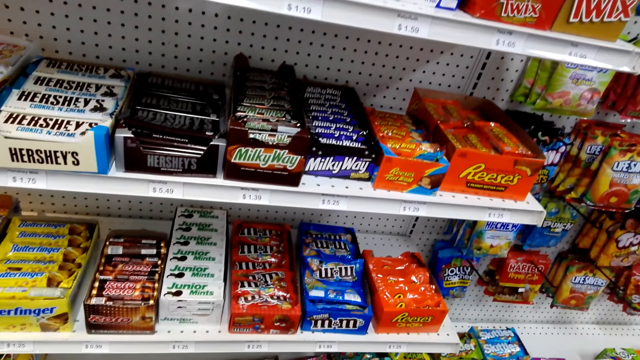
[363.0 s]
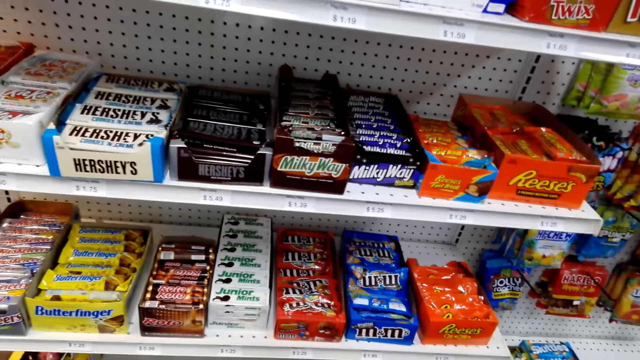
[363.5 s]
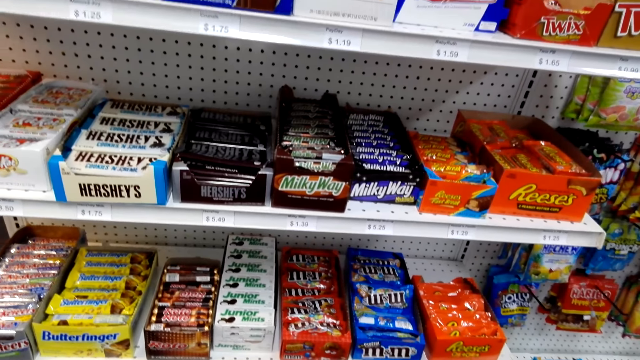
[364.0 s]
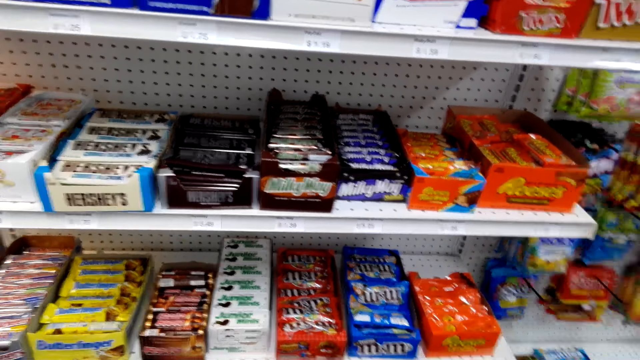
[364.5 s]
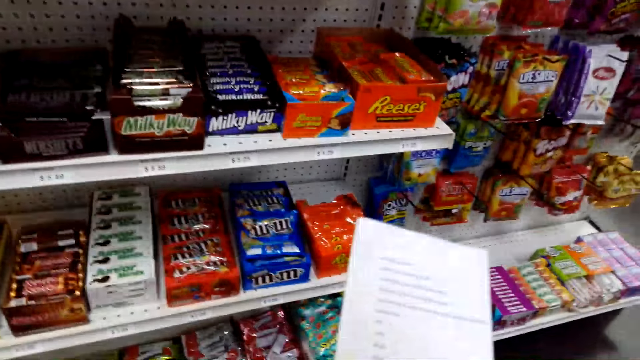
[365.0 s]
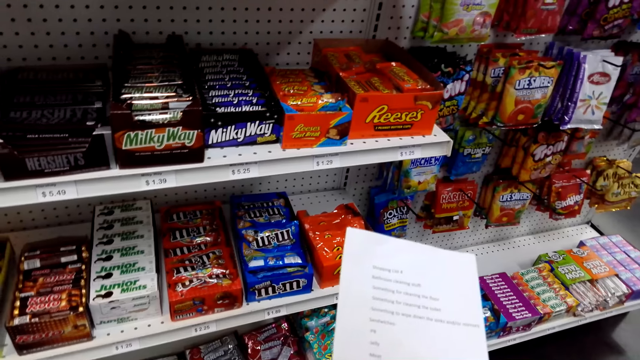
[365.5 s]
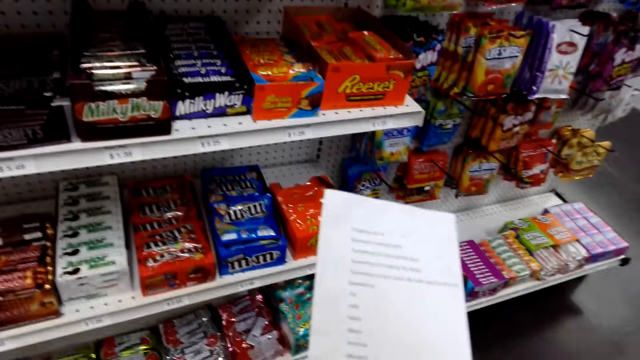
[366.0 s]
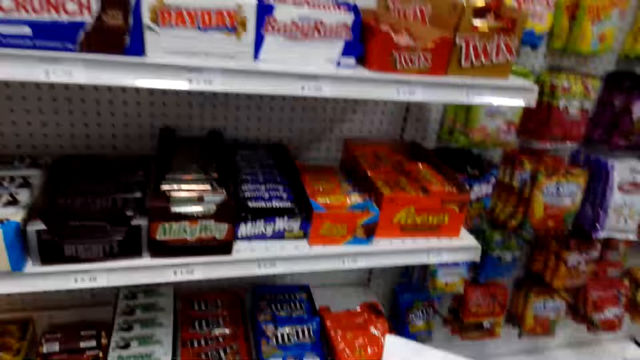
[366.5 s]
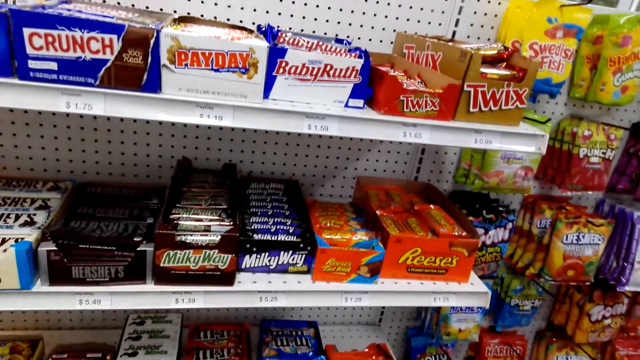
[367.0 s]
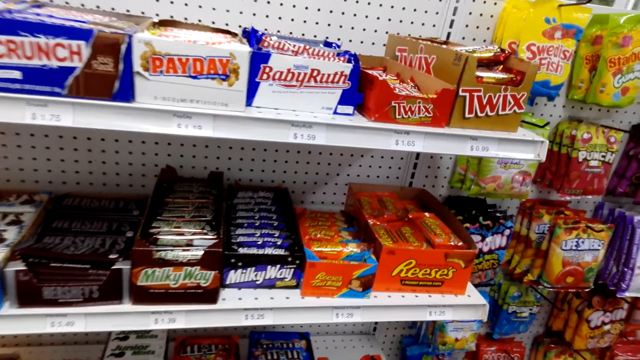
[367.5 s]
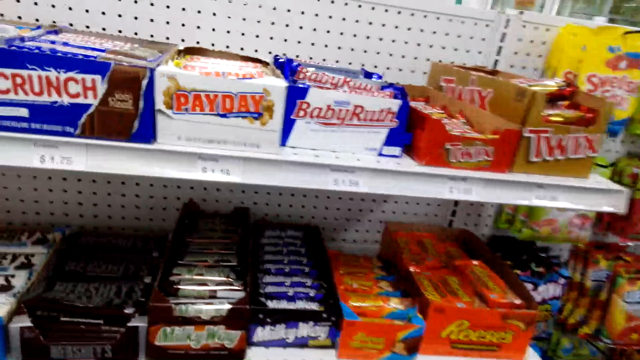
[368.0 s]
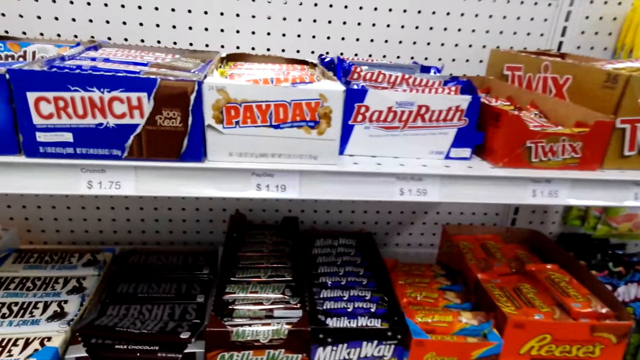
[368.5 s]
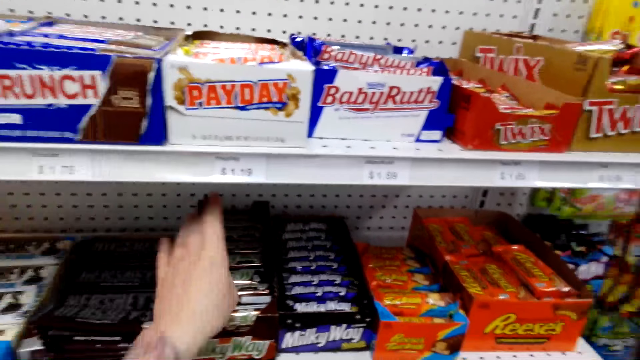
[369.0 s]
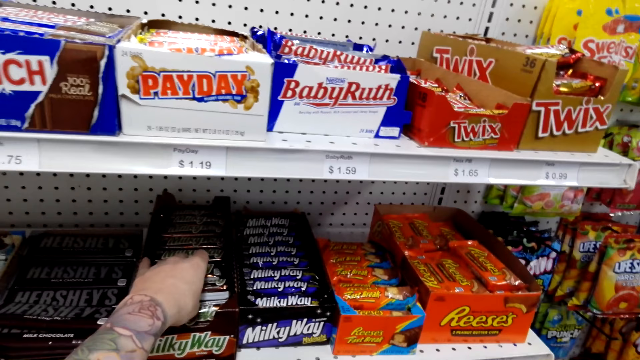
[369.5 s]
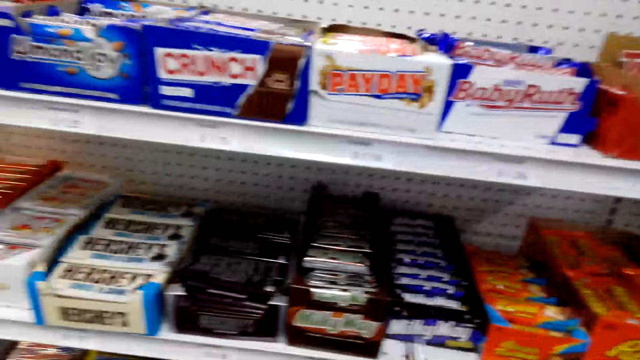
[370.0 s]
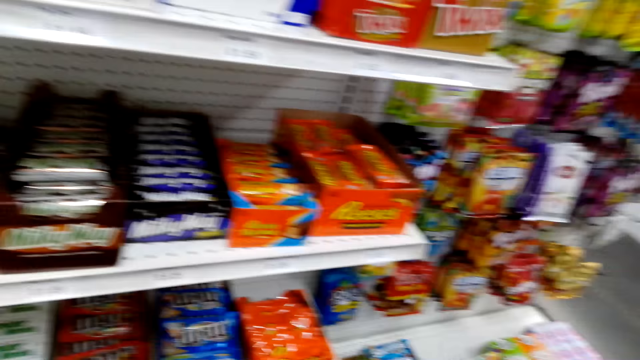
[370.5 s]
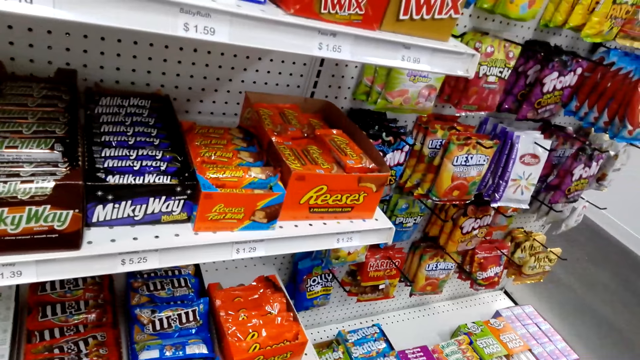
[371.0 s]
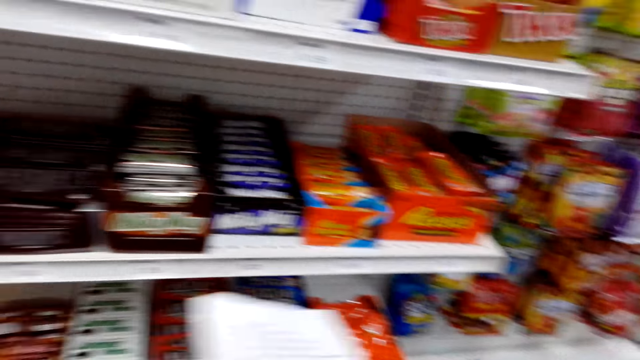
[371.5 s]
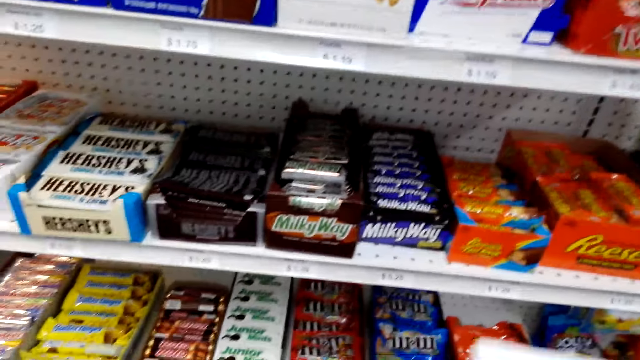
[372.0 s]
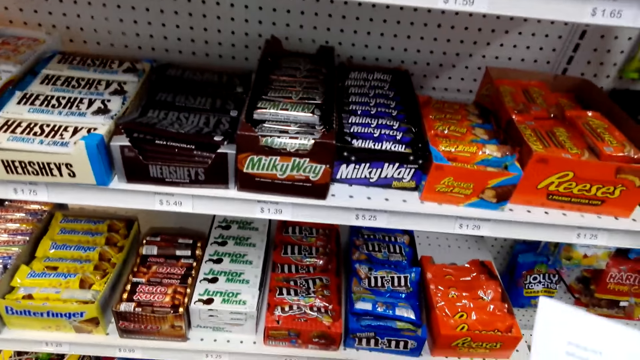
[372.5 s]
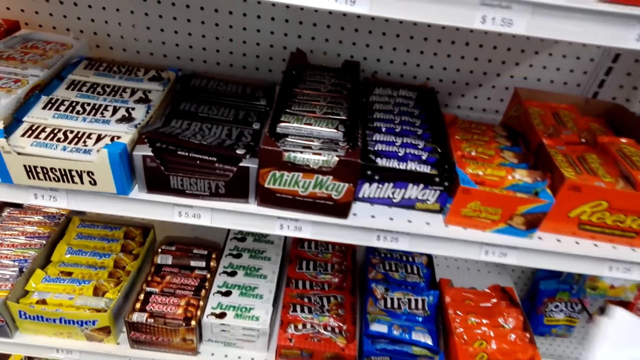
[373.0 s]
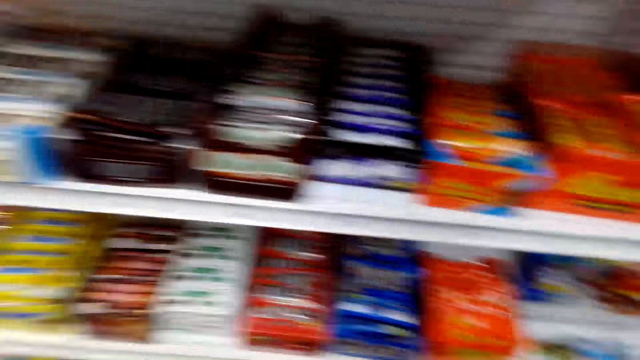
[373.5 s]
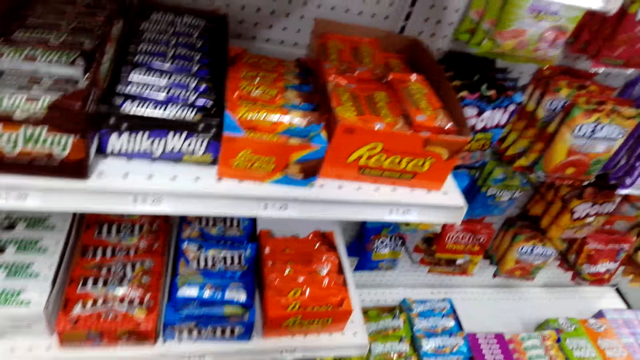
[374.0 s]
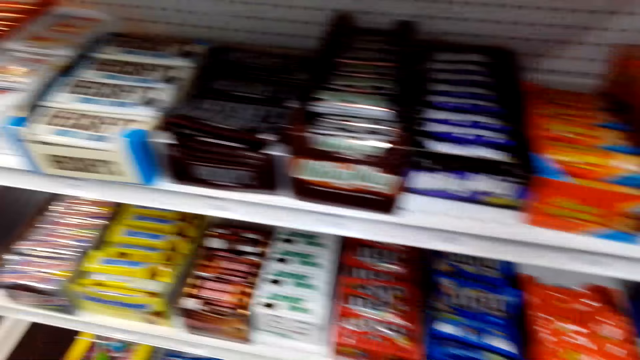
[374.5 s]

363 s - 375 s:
The camera wearer picks up a chocolate.

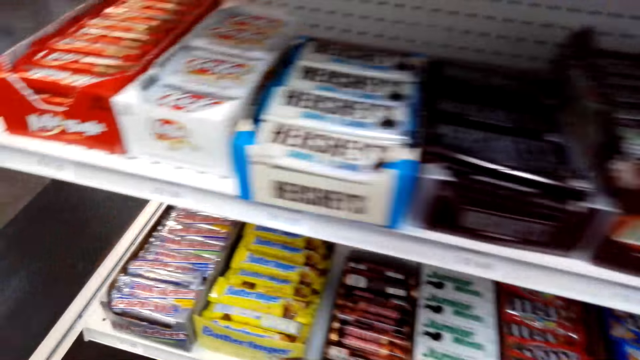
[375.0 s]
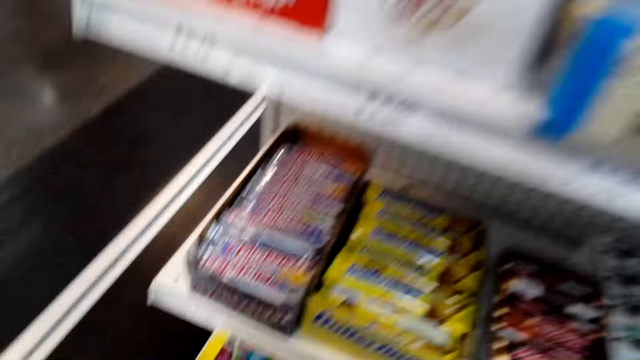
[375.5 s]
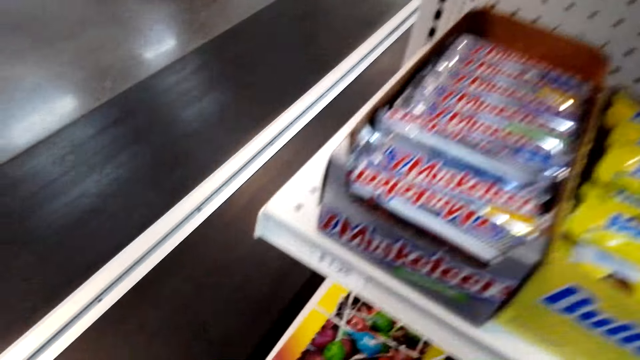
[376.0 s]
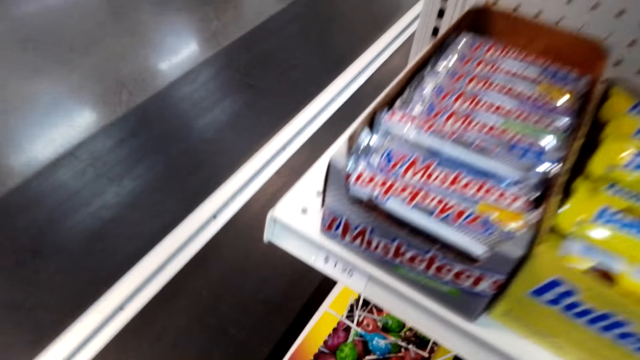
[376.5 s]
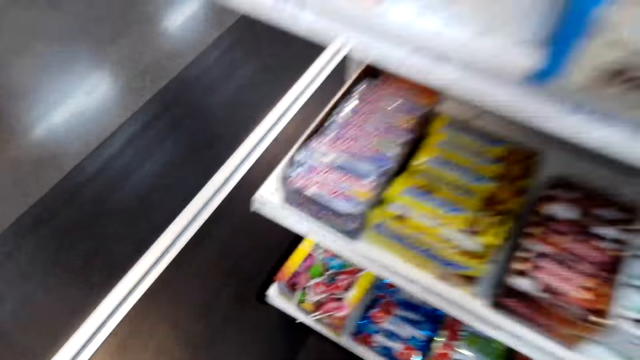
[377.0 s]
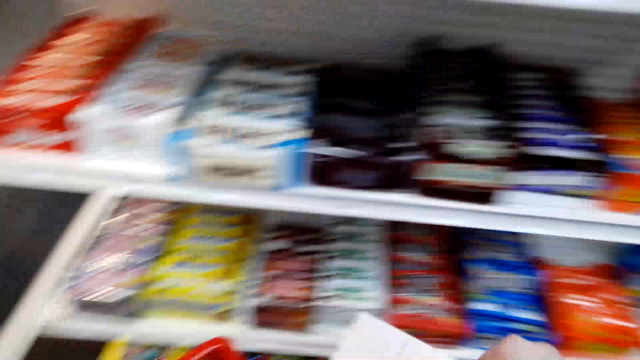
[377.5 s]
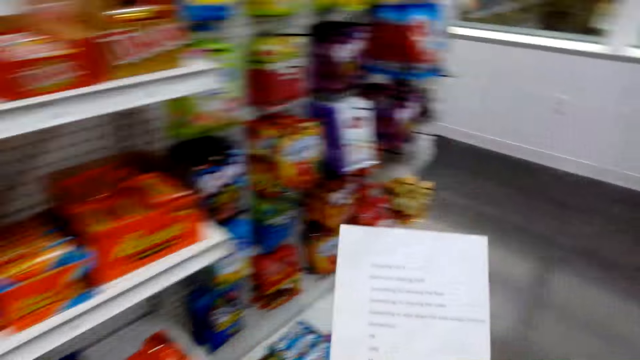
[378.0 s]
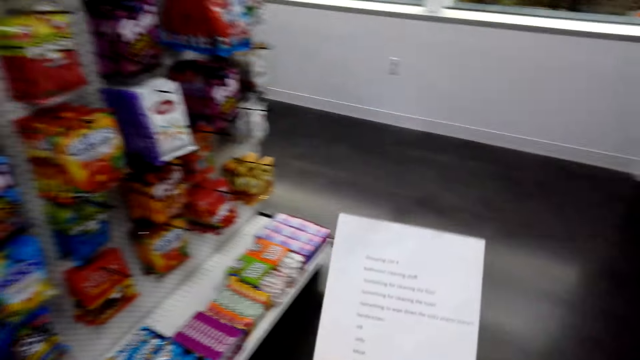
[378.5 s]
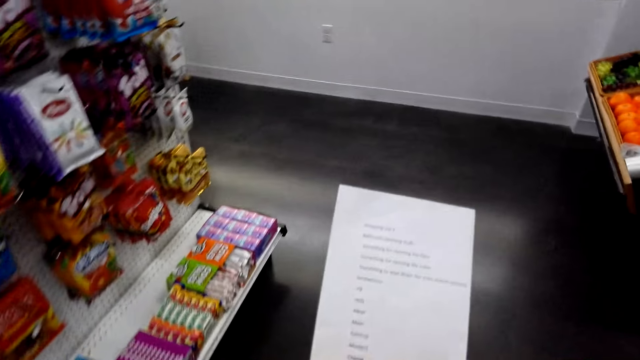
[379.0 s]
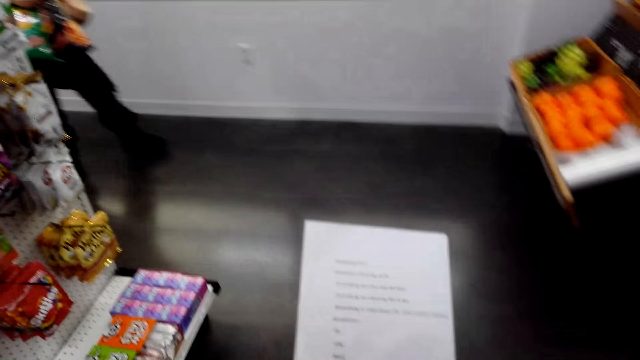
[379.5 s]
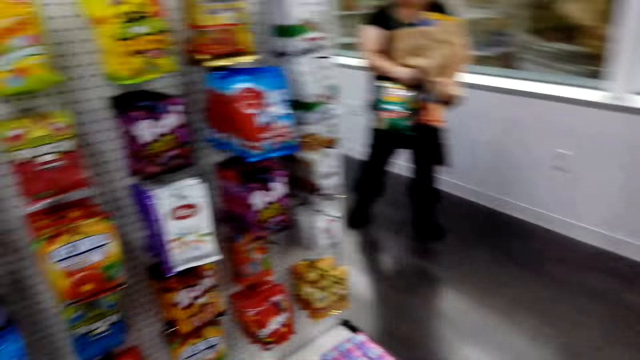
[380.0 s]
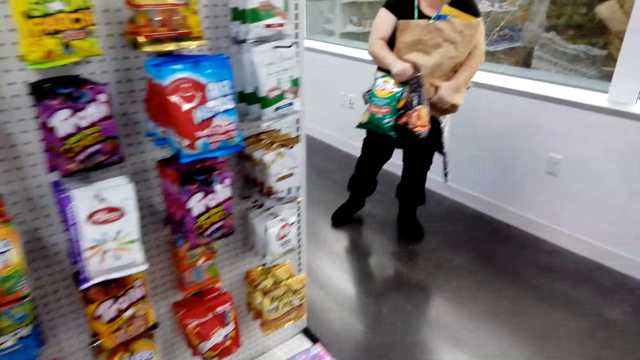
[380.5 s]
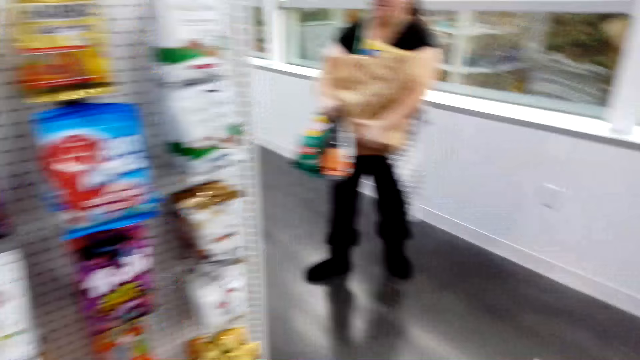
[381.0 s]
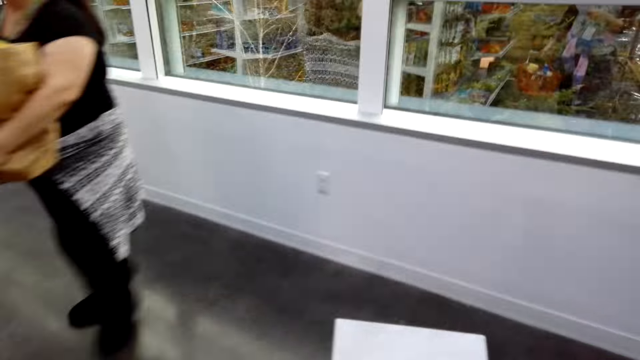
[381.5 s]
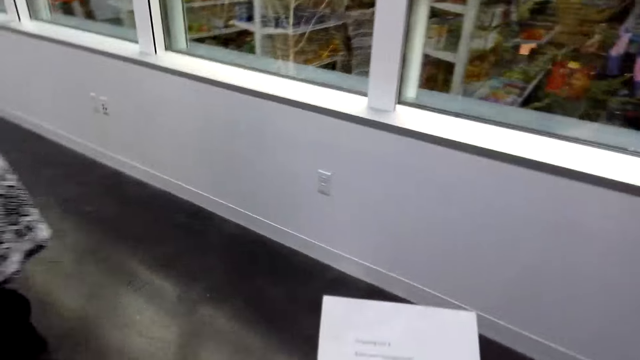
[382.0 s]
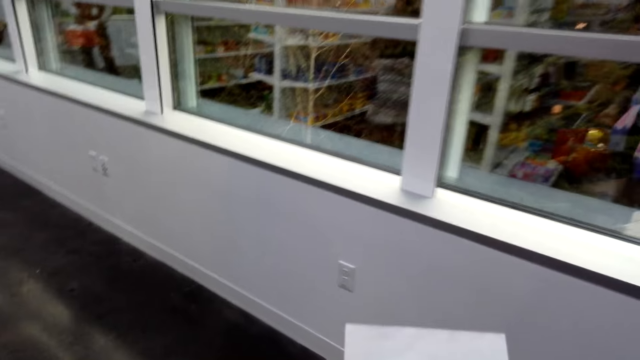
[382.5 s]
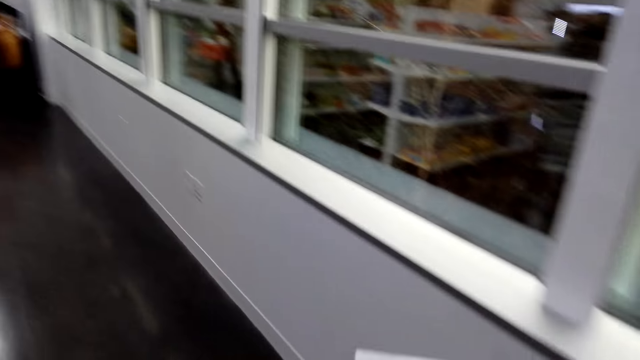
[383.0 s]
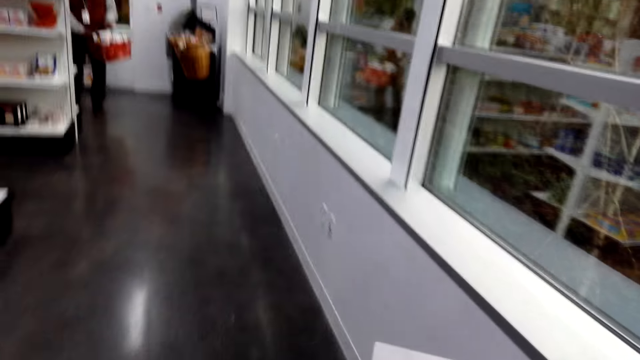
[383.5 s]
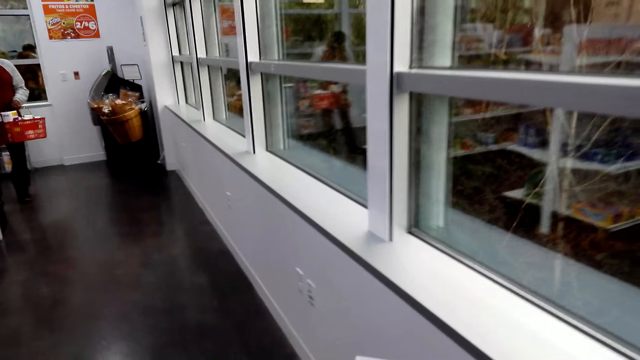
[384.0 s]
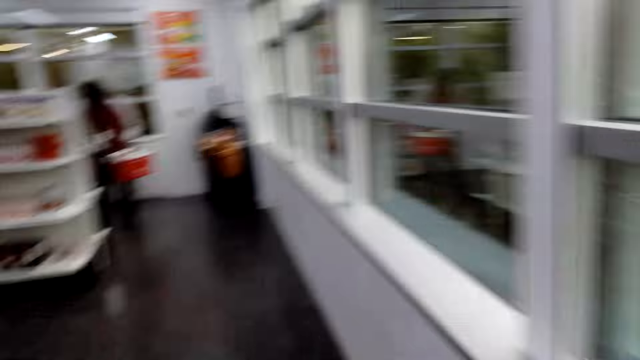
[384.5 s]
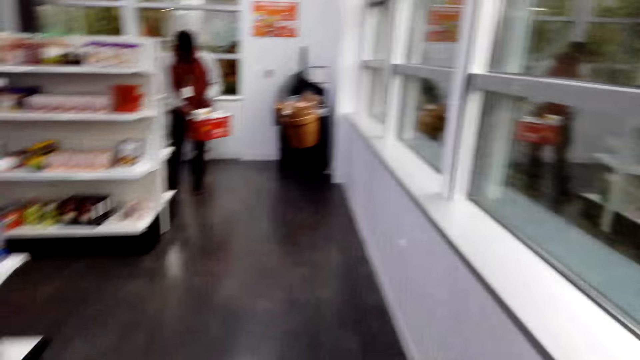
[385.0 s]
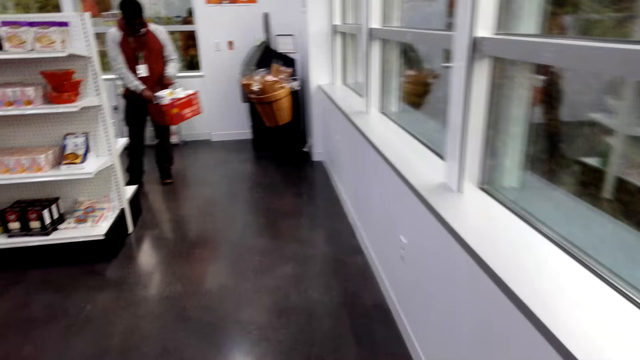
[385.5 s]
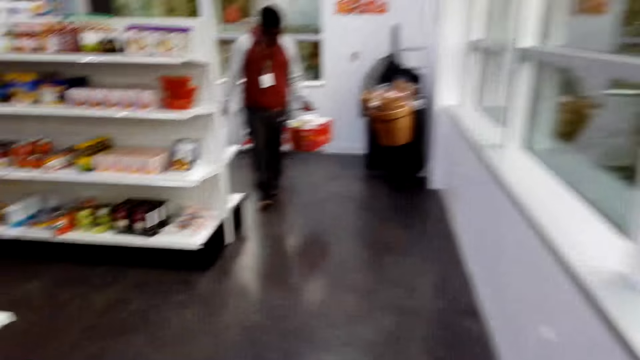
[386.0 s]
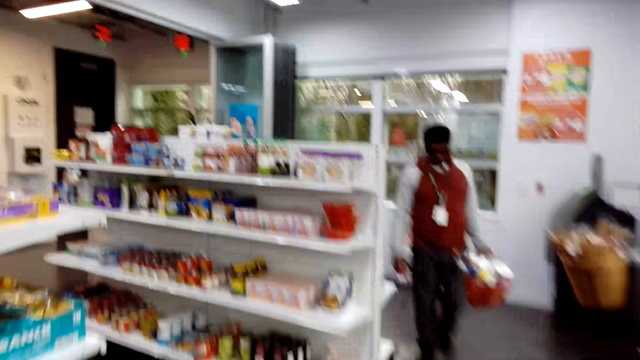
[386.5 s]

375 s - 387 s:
The camera wearer looks at the shopping list. They walk around. A person places a product in a basket.
